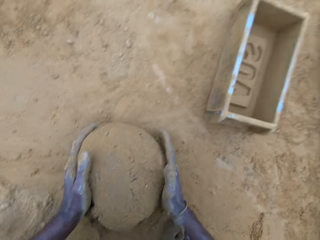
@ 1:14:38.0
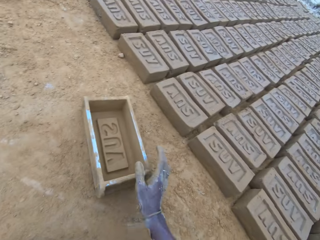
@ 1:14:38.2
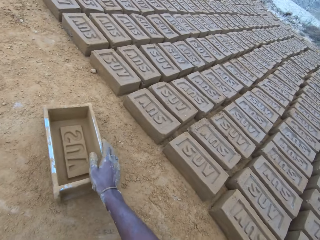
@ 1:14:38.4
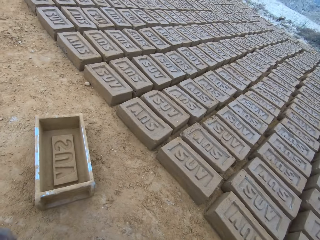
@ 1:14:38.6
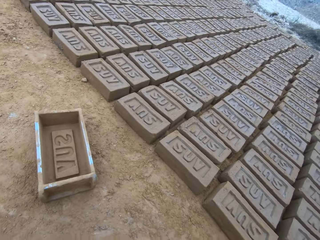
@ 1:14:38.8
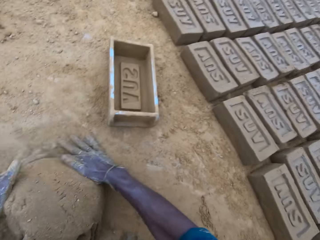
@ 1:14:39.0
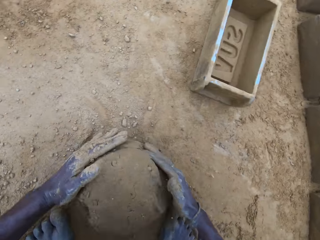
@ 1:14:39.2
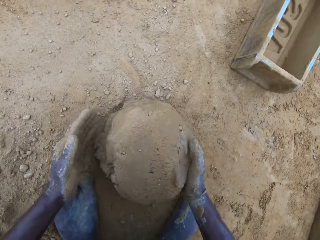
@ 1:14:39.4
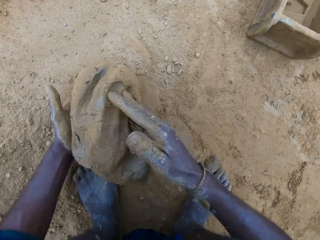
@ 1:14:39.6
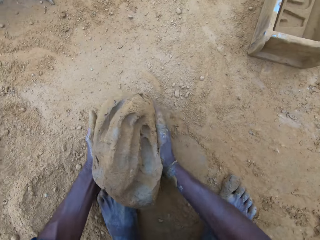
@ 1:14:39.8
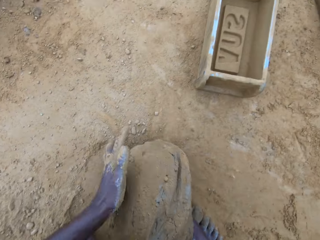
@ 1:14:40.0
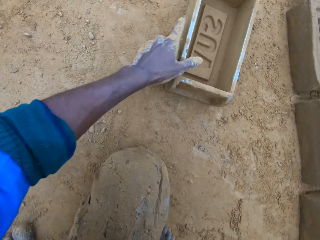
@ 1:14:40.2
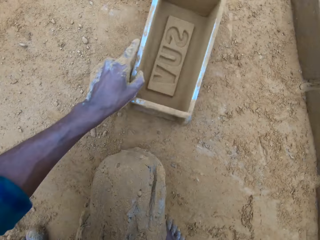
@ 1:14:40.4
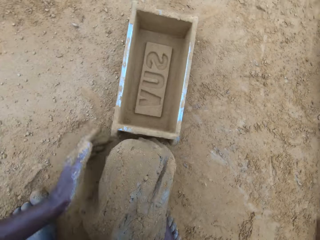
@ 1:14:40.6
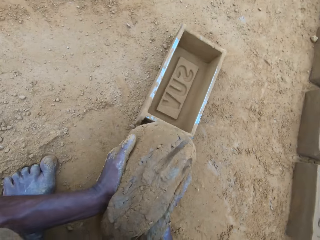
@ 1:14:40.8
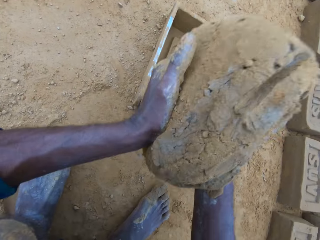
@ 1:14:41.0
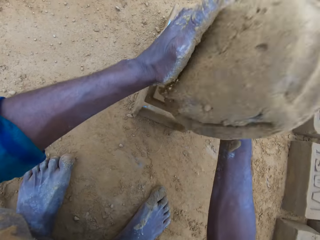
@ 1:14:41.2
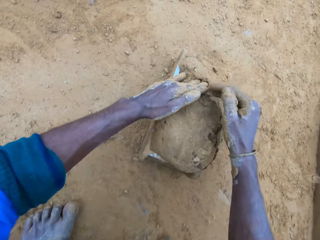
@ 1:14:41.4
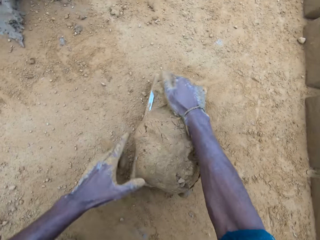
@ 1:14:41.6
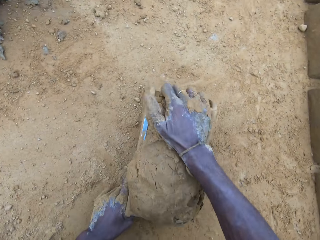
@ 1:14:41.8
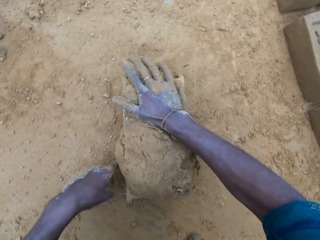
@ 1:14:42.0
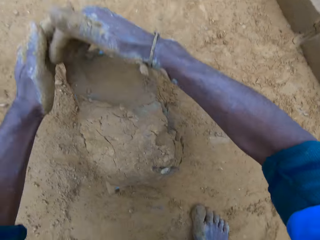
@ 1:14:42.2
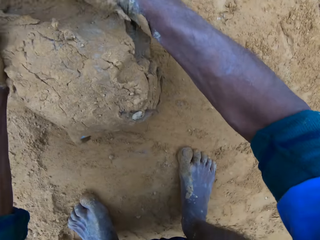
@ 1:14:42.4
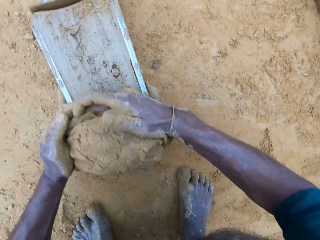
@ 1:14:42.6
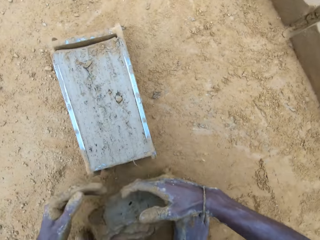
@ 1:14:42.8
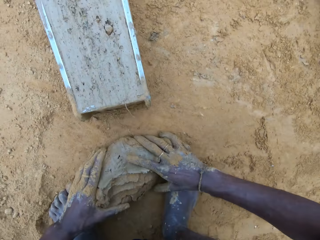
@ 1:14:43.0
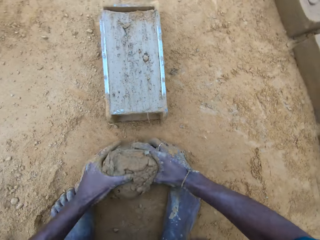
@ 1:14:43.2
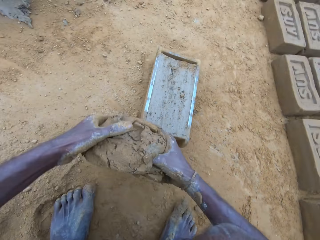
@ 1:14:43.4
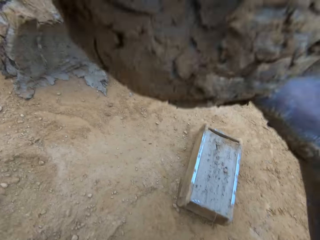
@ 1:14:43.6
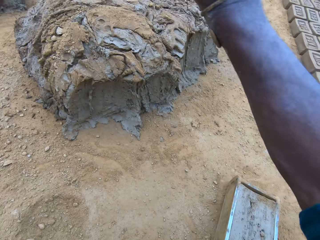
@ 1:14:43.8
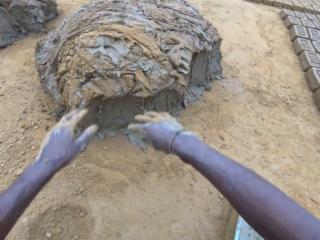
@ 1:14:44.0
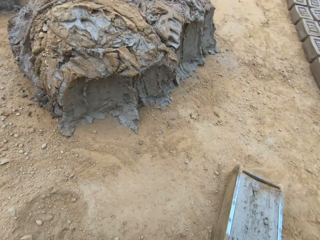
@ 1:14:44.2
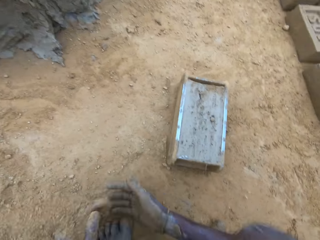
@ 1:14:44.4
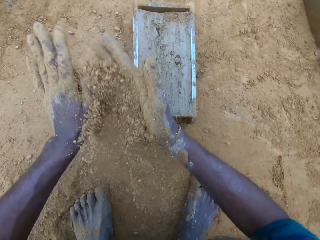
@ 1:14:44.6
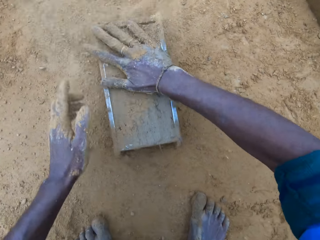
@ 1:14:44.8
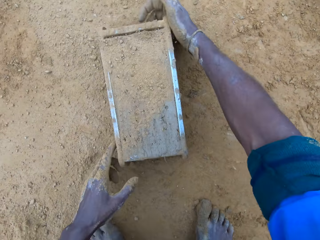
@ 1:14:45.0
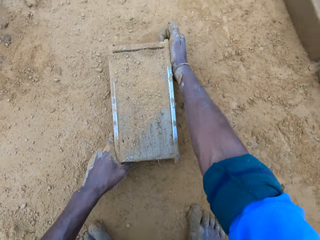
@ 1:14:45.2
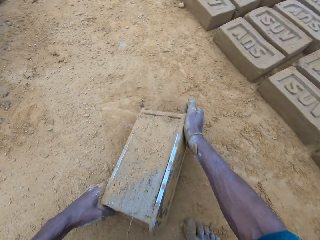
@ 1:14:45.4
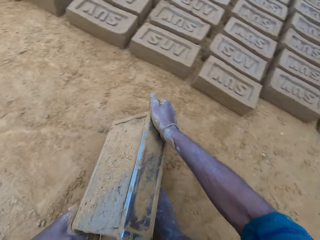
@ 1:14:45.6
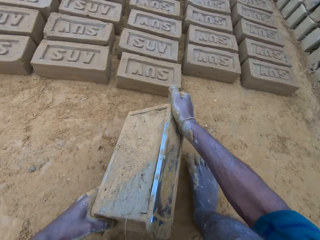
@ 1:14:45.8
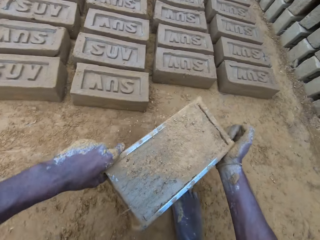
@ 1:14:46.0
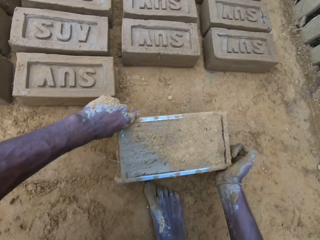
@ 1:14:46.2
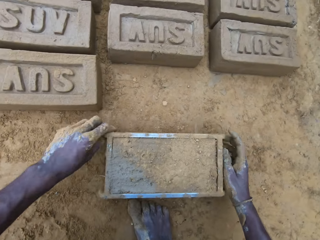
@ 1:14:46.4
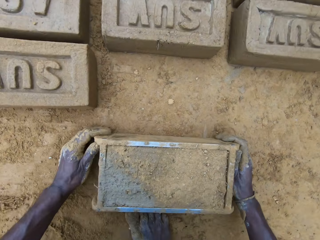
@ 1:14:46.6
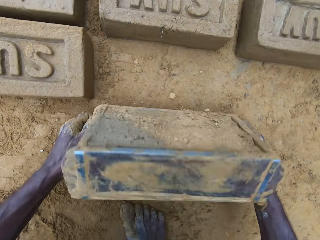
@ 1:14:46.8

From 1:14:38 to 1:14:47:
The camera wearer moves the brick mold or brick maker on the ground. He holds the brick maker. He carries the clay mix from the ground. He gives form to the clay. He moves the brick mold on the ground. He picks up the brick maker, puts the brick maker down and drops the clay mix in the brick mold. He levels up the brick mold with the clay mix with his hands. He shakes the brick maker and removes some clay. He carries the clay mix from the ground. He holds some clay and throws the clay. He drops the clay mix in his hands on the clay mix on the ground. He pours sand on the clay mix in the brick mold. He applies soil in the hands. He moves the brick mold on the ground. He touches the clay. He puts the brick maker down.

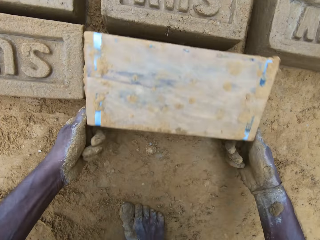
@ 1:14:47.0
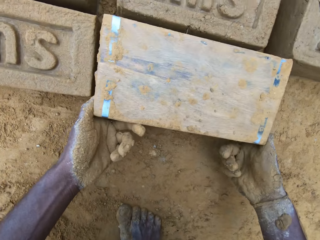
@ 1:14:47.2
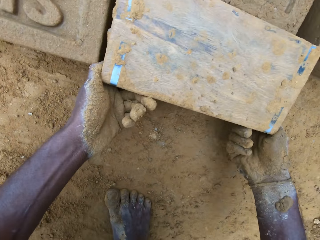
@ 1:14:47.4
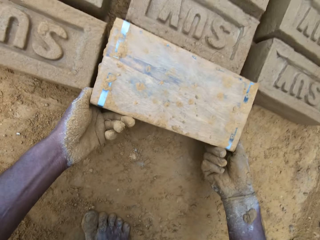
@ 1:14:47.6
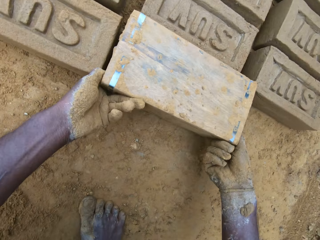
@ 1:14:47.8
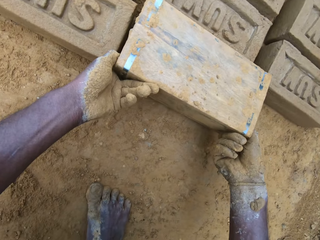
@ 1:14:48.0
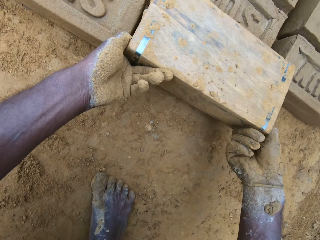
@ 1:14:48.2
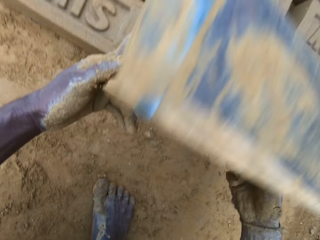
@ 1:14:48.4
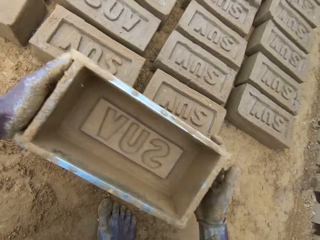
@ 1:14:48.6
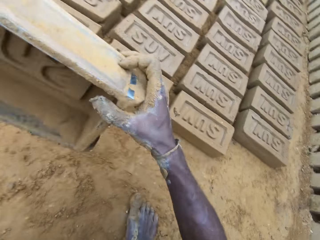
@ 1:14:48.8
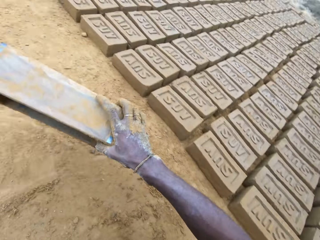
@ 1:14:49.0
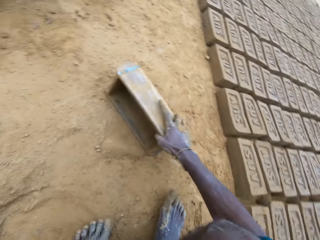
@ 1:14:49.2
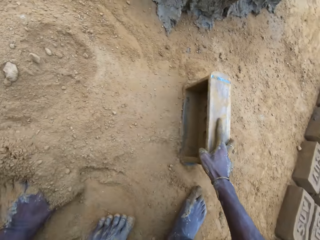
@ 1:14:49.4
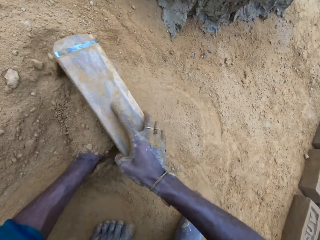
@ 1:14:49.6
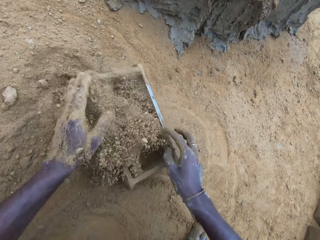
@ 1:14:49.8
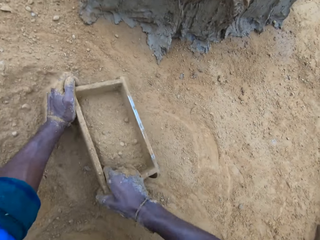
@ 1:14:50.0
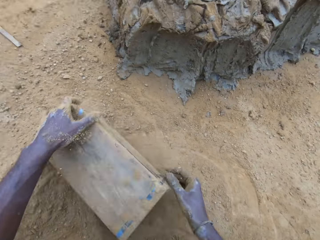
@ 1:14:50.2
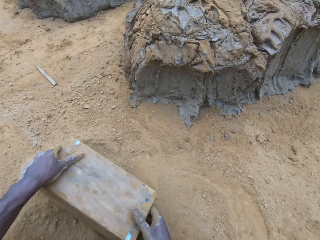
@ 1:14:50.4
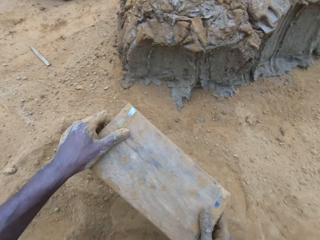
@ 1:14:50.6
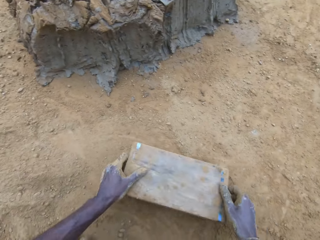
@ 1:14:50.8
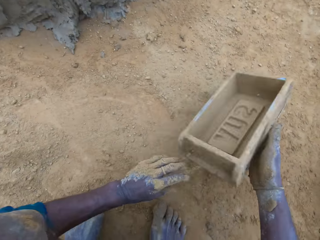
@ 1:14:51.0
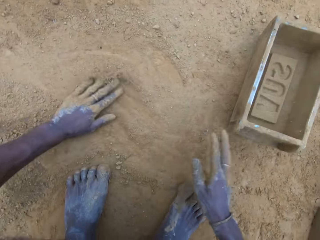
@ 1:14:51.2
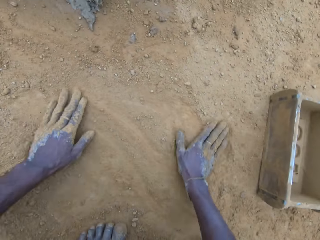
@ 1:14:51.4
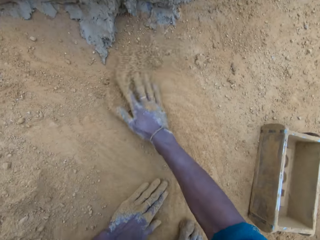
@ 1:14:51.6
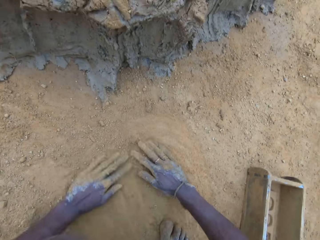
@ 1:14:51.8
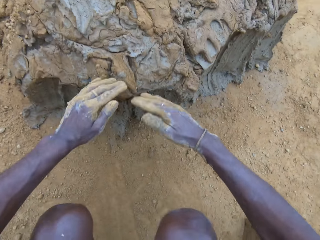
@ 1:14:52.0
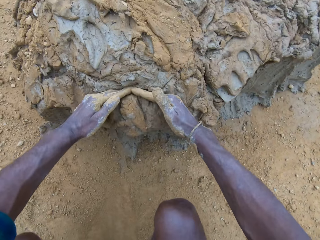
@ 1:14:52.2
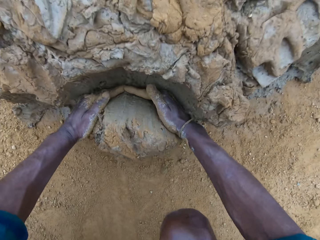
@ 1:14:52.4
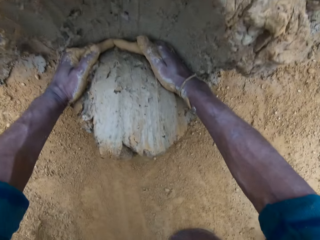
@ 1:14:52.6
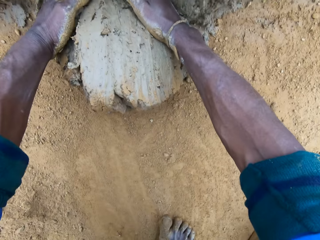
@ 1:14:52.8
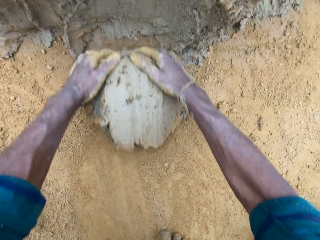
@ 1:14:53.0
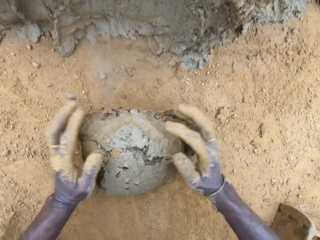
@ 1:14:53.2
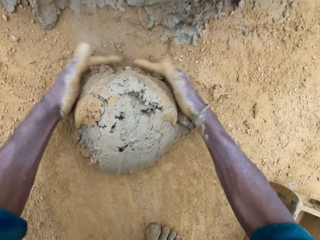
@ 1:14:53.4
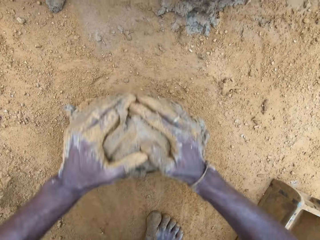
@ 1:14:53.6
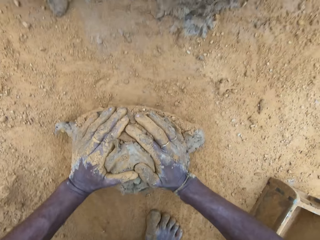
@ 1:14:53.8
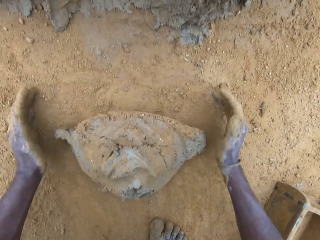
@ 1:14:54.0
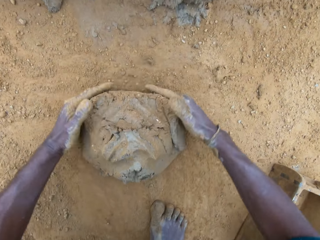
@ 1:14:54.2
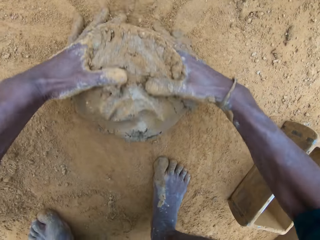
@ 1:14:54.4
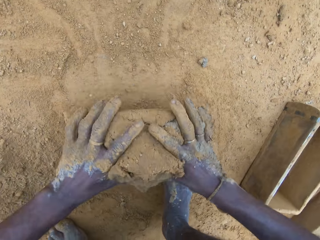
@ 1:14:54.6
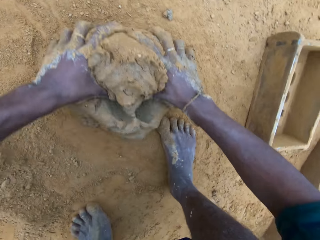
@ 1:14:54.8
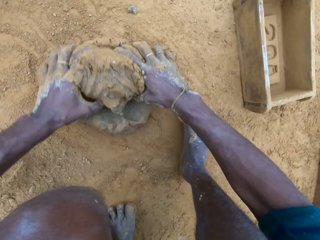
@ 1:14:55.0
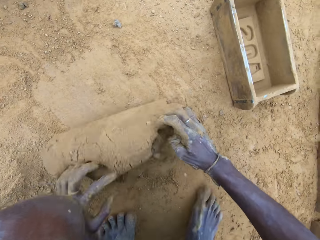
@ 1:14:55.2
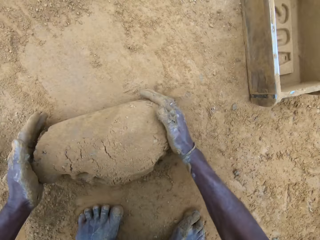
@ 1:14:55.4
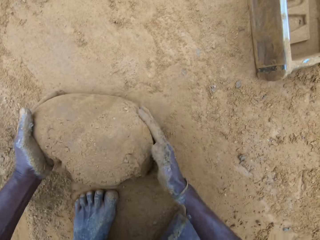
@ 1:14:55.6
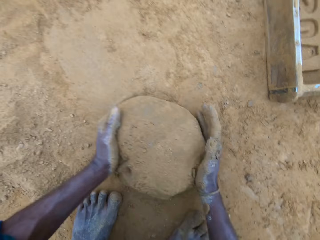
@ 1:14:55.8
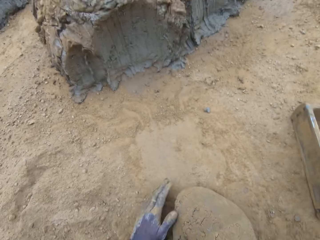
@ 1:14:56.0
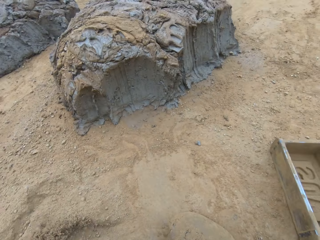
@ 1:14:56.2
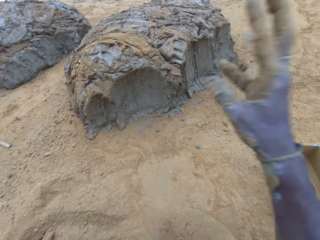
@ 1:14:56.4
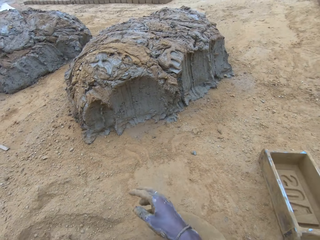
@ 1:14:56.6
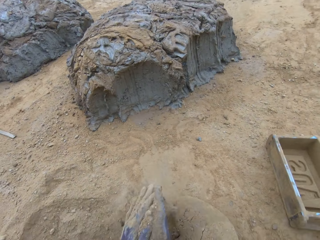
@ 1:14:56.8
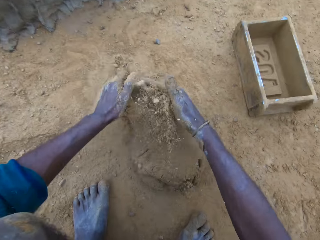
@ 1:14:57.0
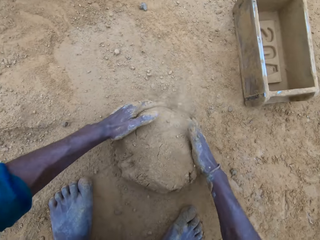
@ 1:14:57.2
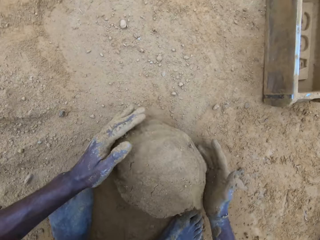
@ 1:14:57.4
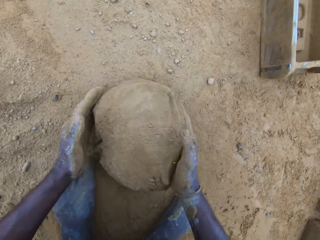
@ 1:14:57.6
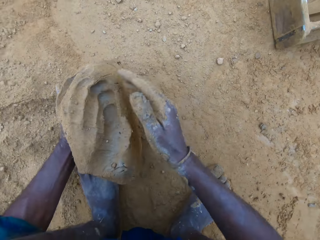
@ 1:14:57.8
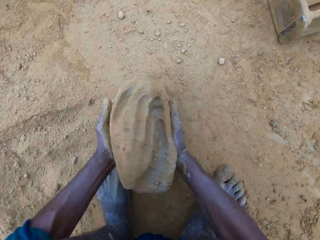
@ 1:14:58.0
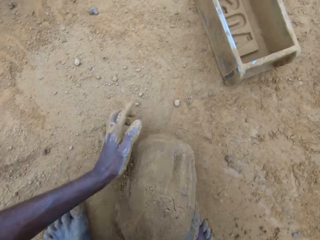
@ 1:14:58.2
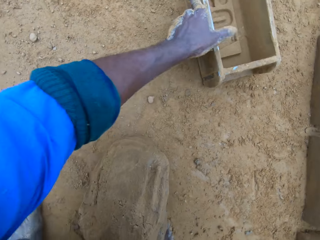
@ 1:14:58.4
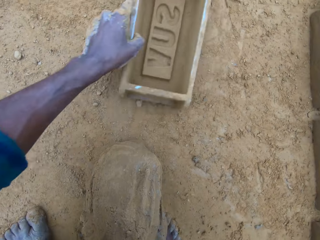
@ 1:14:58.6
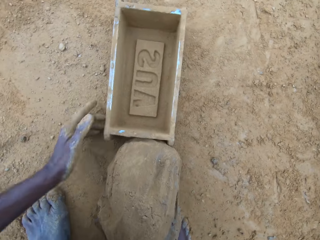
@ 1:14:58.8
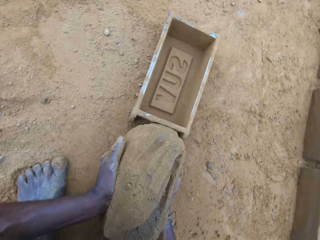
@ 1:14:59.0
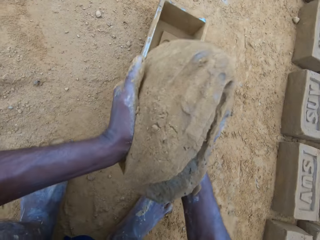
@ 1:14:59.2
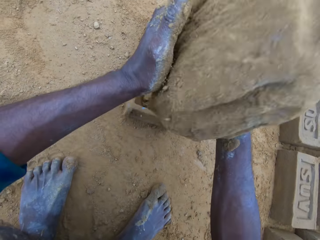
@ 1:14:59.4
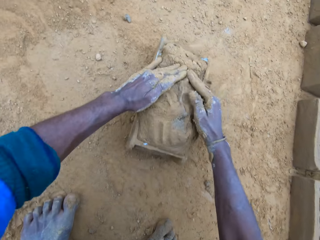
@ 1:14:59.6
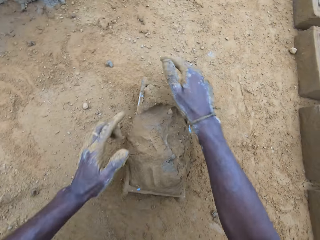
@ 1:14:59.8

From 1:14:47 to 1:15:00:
The camera wearer removes the brick mold or brick maker from the molded brick. He turns the brick maker, removes clay from the brick maker and lifts the brick maker. He drops the brick mold on the ground. He holds the brick maker. He pours sand into the brick mold. He pours out sand from the brick mold. He drops the brick mold on the ground. He swipes his hands on the ground. He spreads soil. He takes out part of the clay mix on the ground. He rolls the clay mix on the ground. He gives form to the clay. He moves the brick mold on the ground. He throws a particle. He carries the clay mix from the ground. He moves the brick mold on the ground. He picks up the brick maker. He drops the clay mix in the brick mold.
